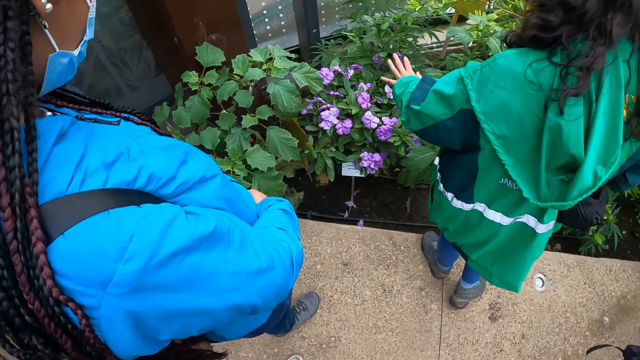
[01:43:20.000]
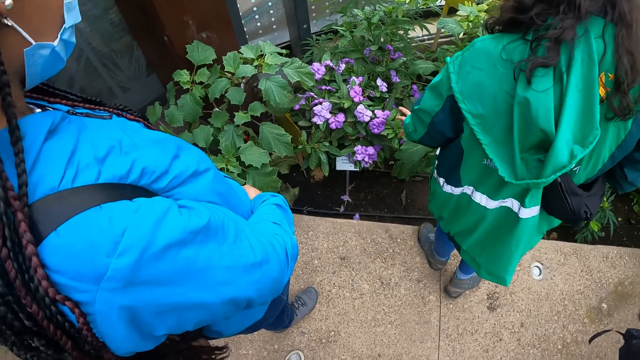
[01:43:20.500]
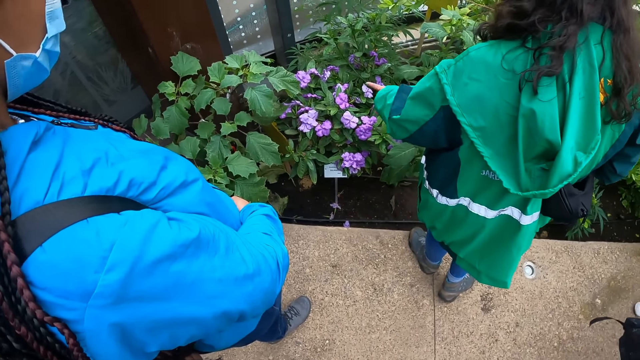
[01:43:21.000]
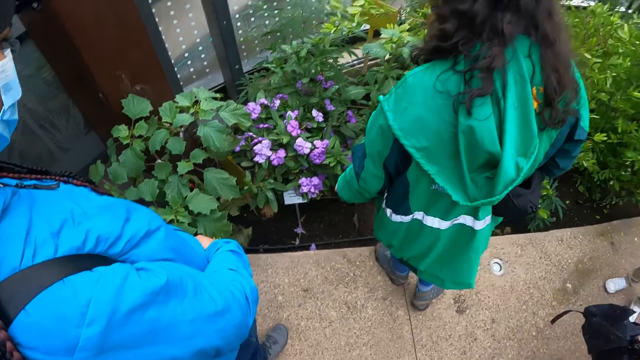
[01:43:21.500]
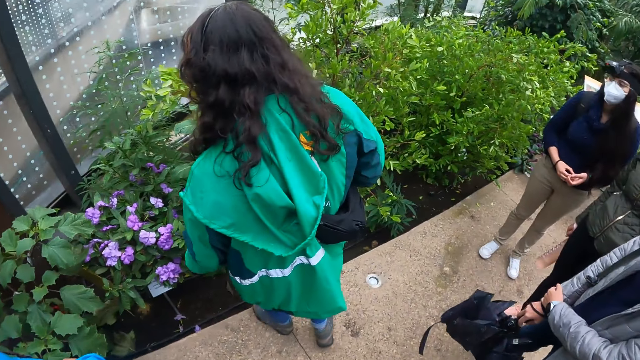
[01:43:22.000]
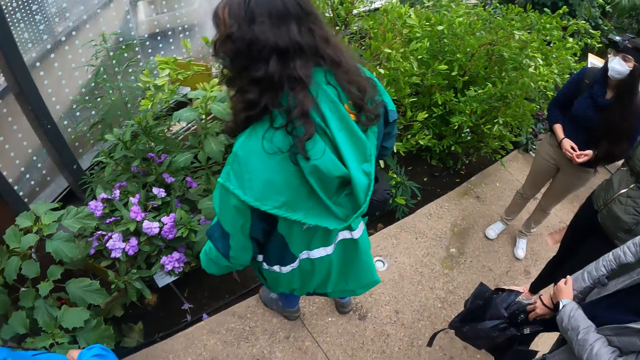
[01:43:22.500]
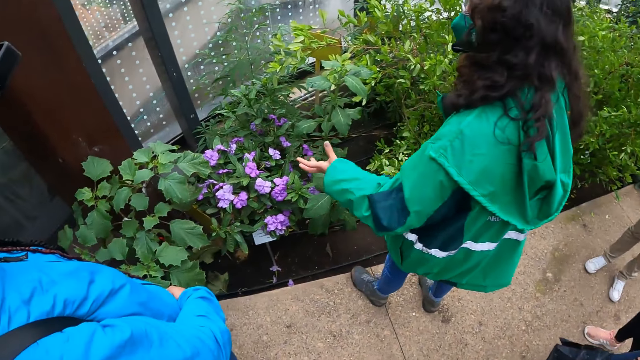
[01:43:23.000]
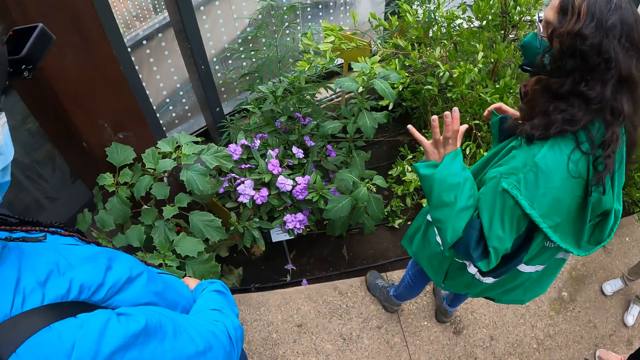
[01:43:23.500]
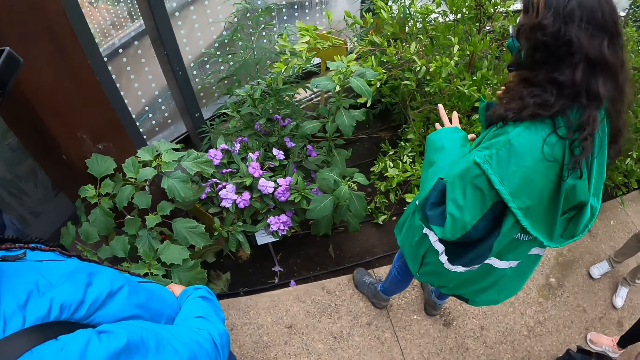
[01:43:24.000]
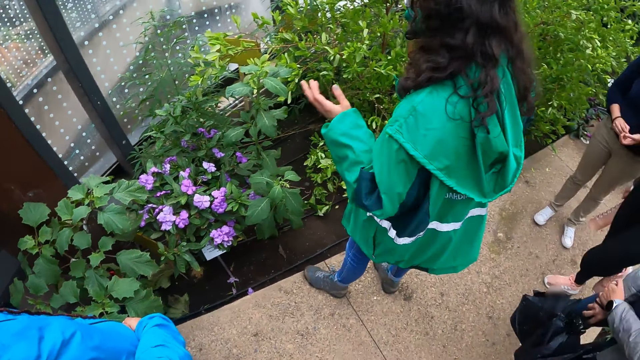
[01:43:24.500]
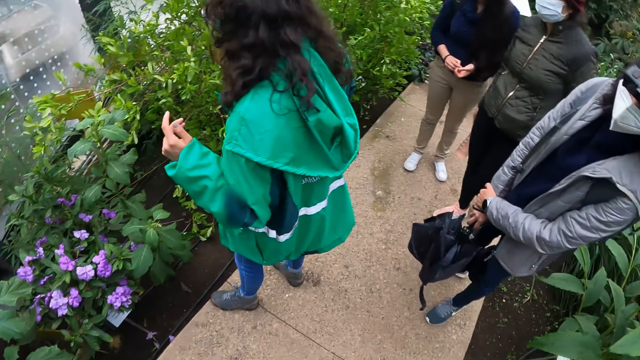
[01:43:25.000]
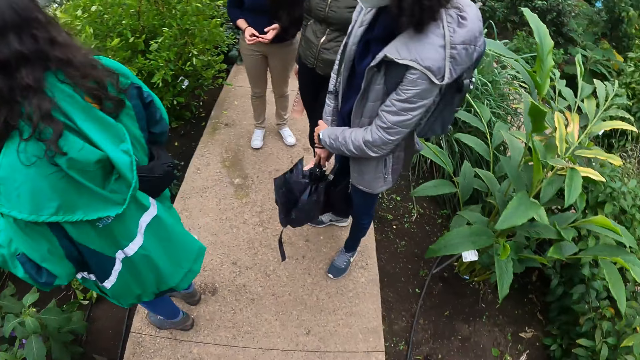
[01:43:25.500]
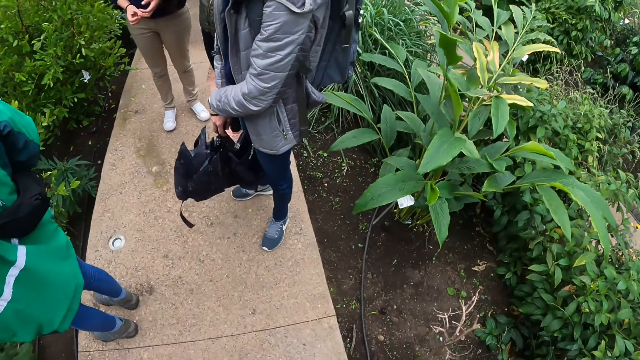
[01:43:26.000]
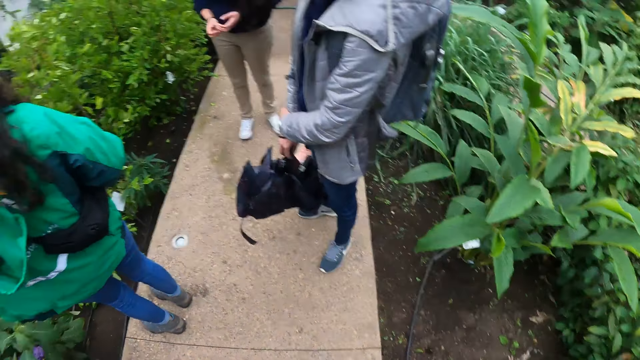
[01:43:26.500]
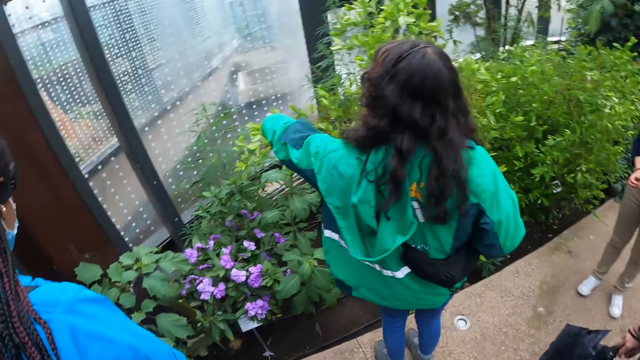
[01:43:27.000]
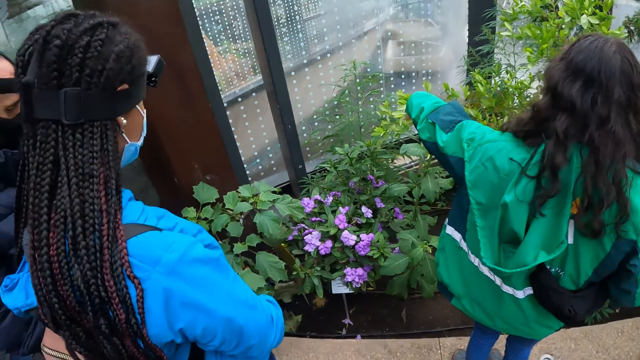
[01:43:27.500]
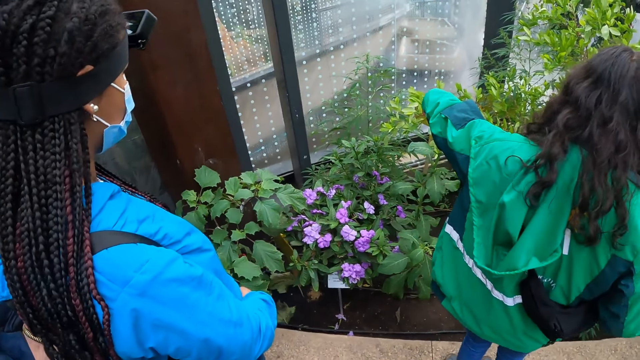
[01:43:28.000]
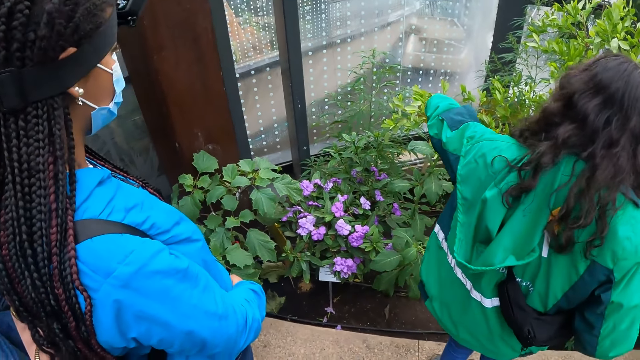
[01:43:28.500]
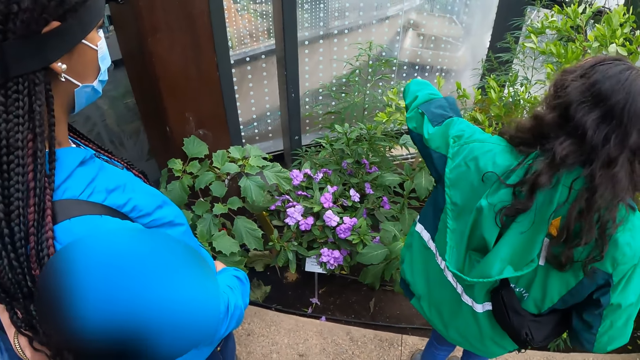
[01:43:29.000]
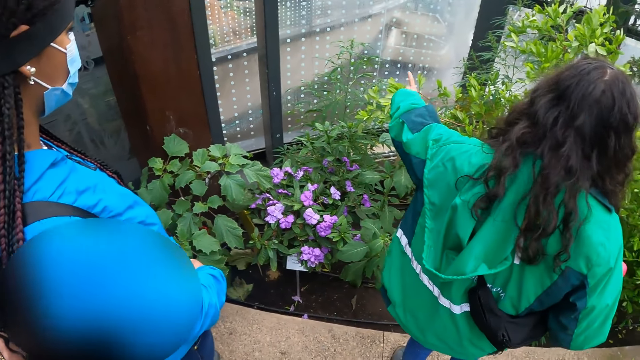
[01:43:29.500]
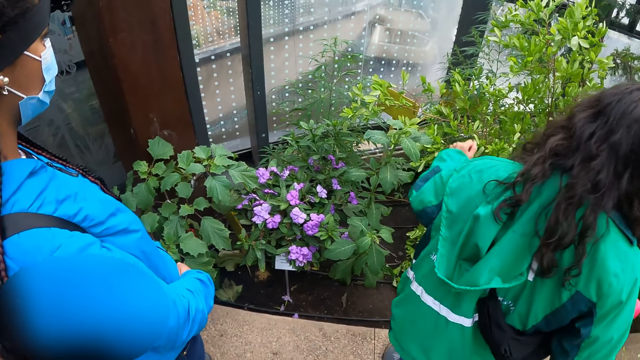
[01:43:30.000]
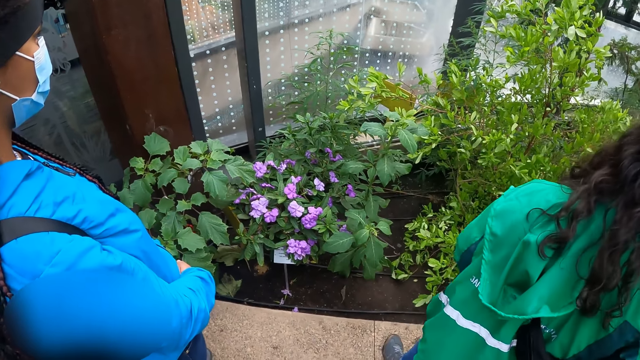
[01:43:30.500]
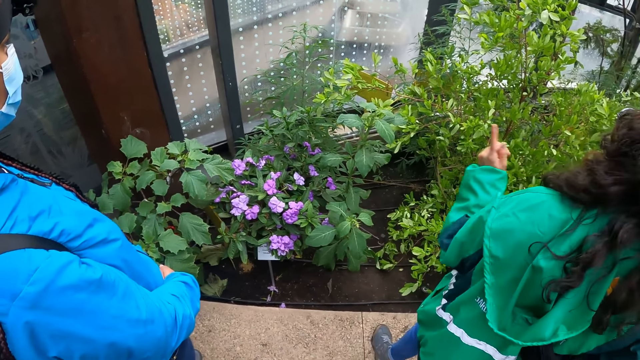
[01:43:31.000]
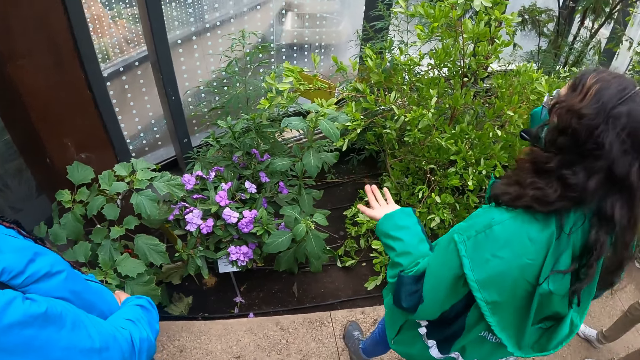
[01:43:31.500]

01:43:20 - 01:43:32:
A woman explains about plants.

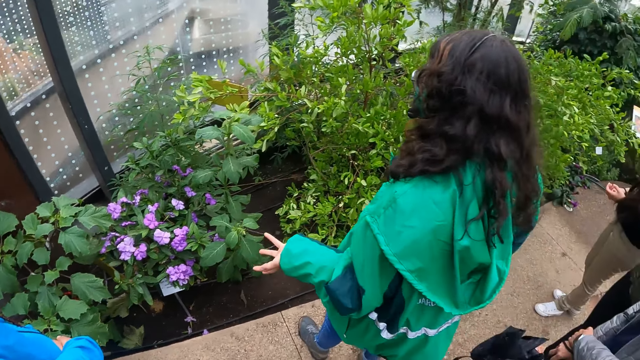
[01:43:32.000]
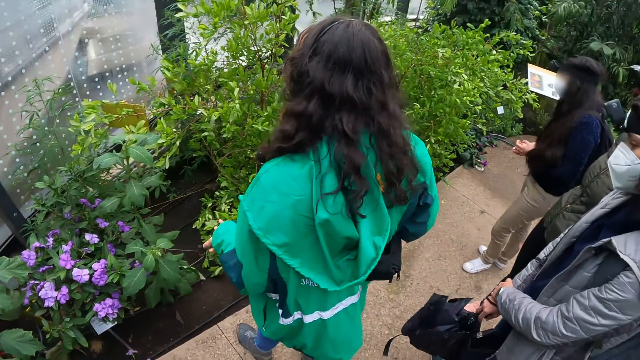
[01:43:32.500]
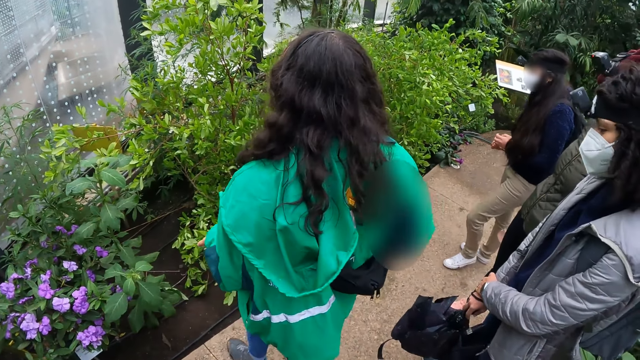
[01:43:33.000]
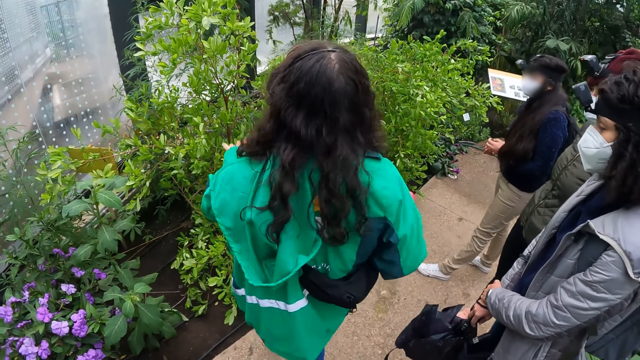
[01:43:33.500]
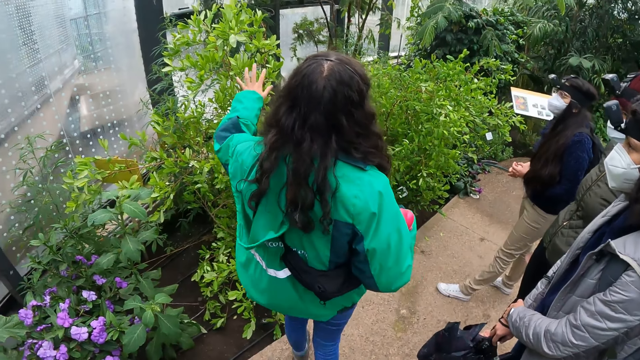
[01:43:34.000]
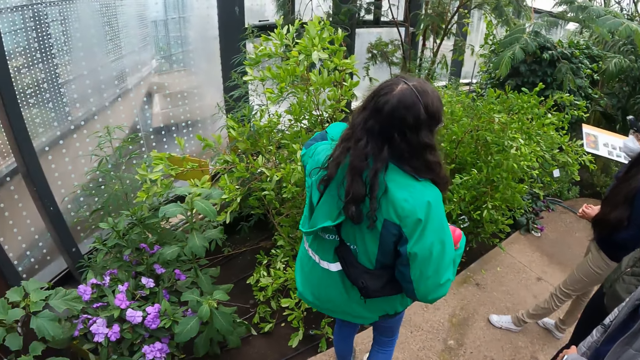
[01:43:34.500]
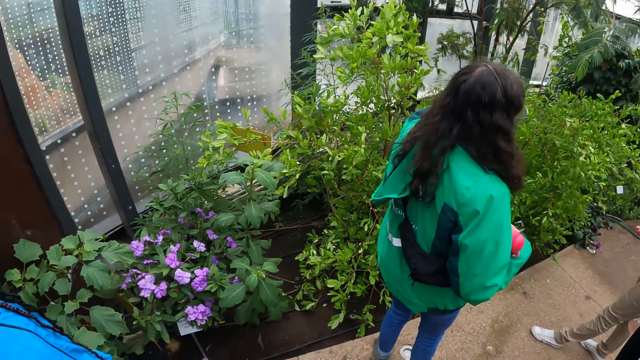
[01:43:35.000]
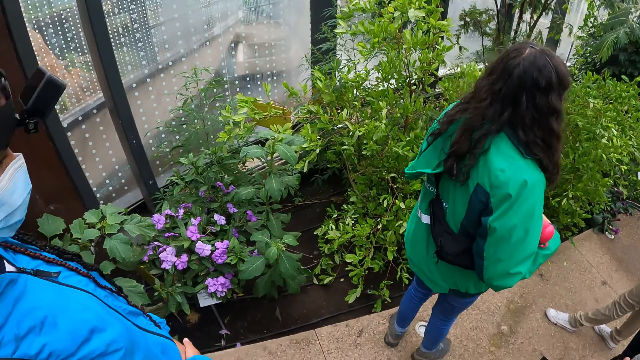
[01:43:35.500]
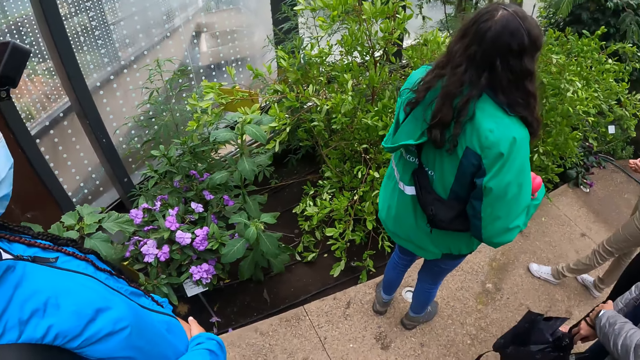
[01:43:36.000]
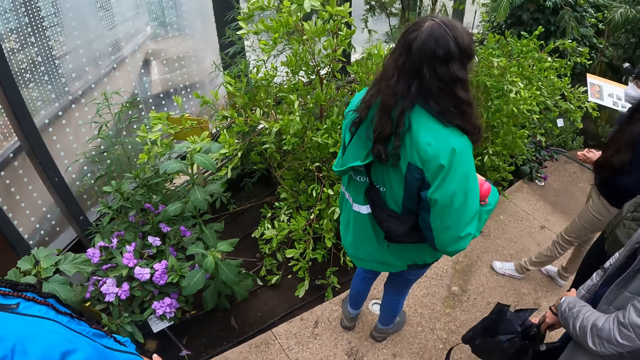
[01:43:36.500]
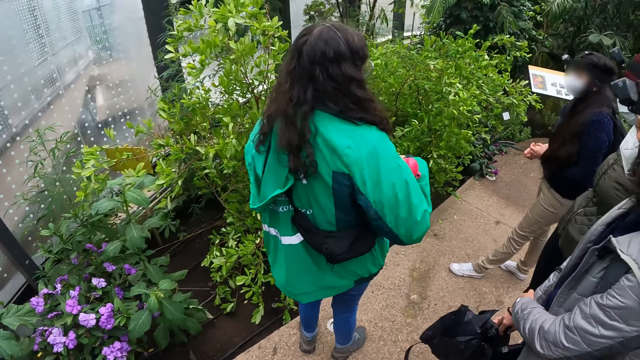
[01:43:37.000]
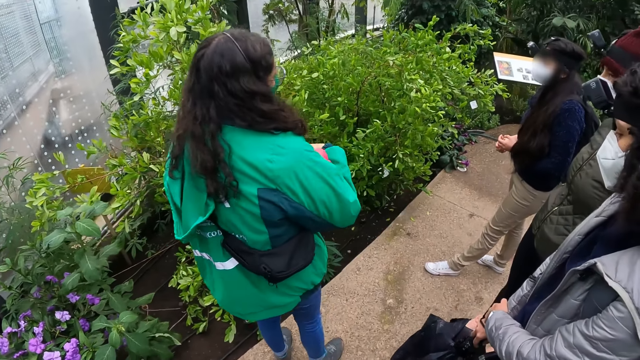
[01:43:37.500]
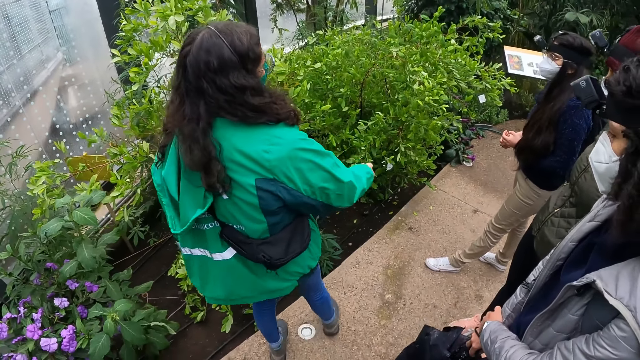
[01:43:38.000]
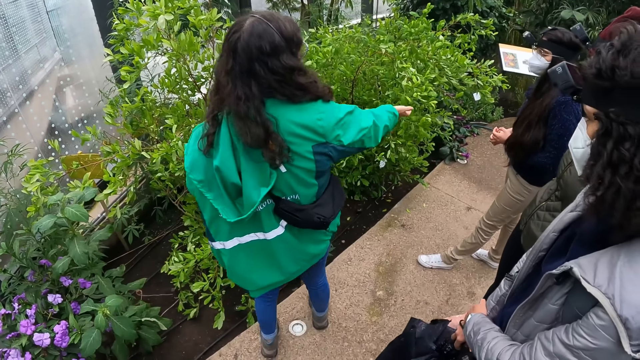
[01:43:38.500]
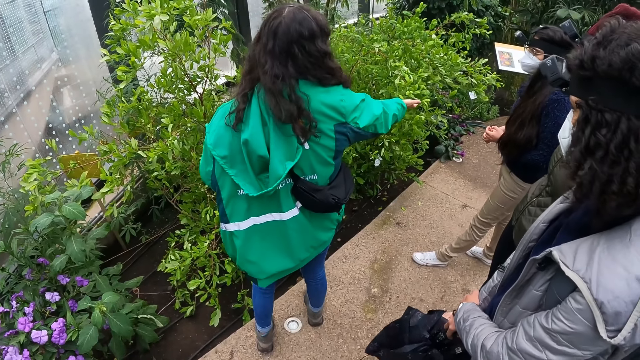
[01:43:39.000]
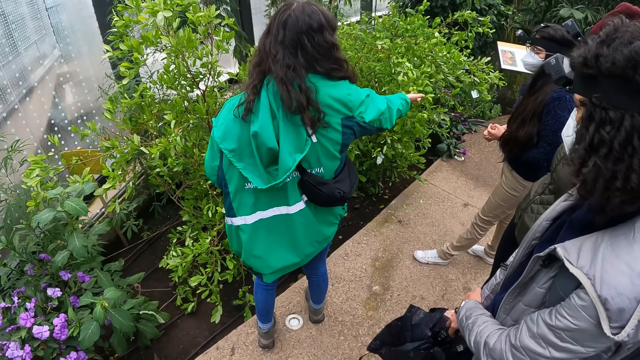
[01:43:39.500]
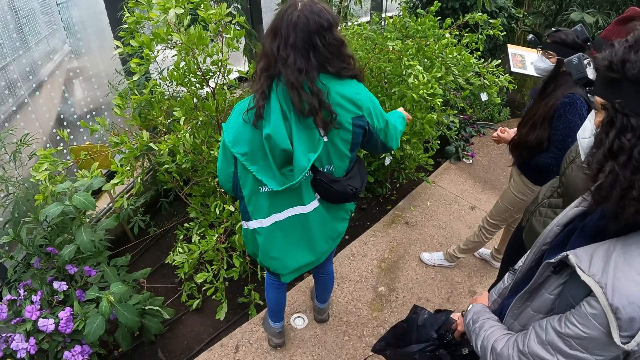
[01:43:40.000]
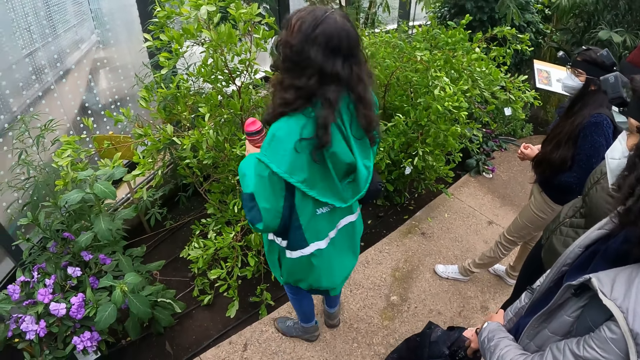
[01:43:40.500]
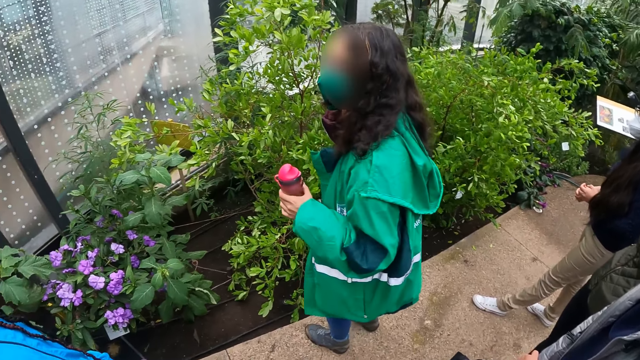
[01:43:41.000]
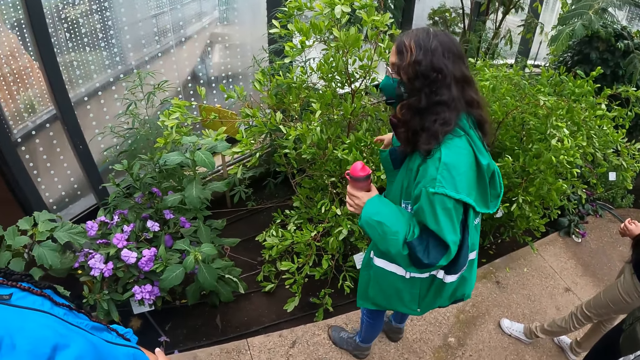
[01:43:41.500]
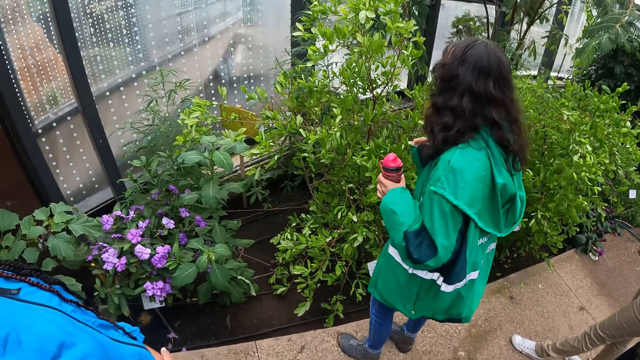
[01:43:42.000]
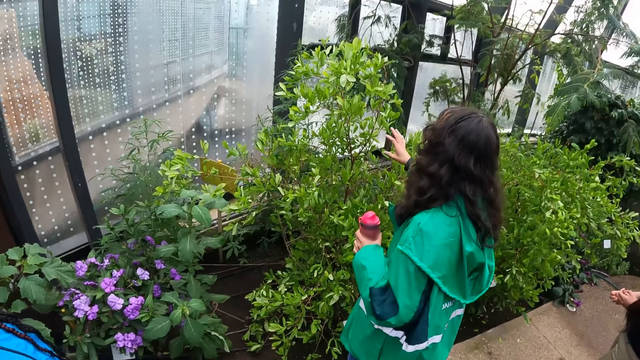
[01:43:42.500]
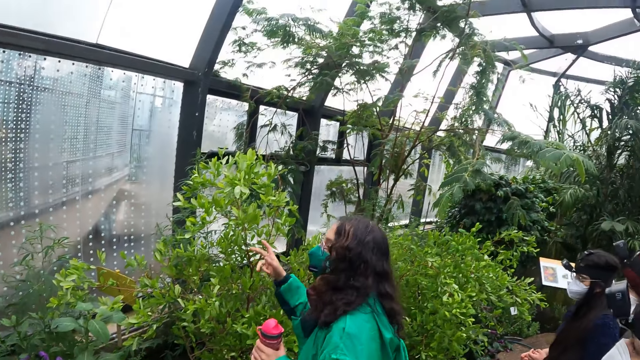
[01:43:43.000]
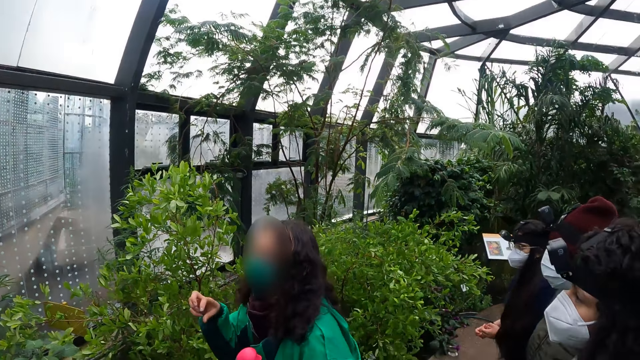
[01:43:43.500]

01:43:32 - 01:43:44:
The woman picks up the water bottle from her right arm with her left hand. The woman touches the leaves of a plant with her right hand.
